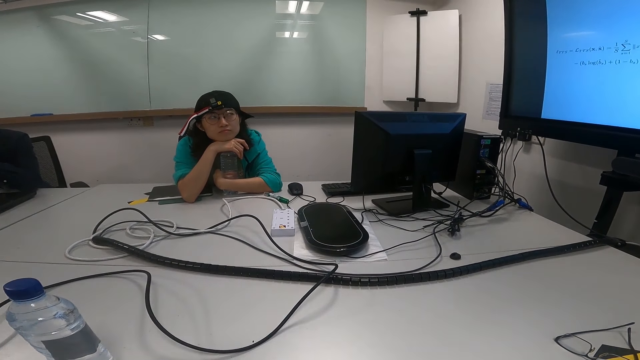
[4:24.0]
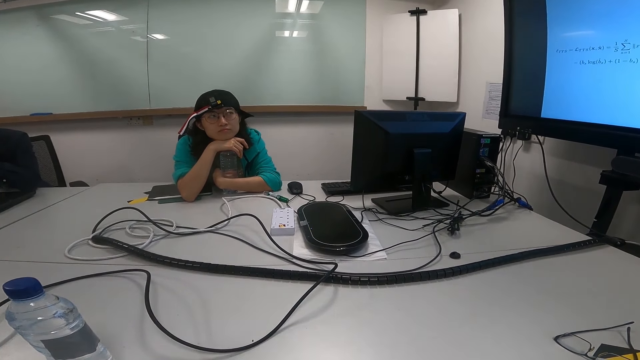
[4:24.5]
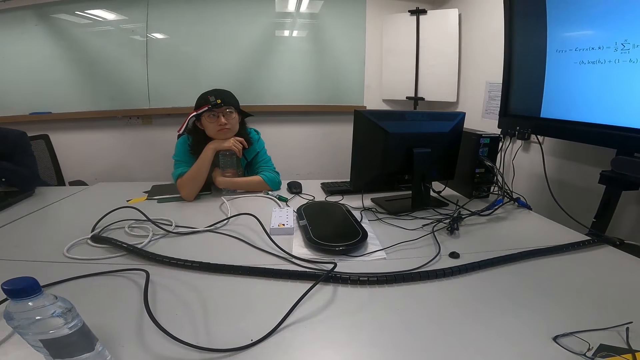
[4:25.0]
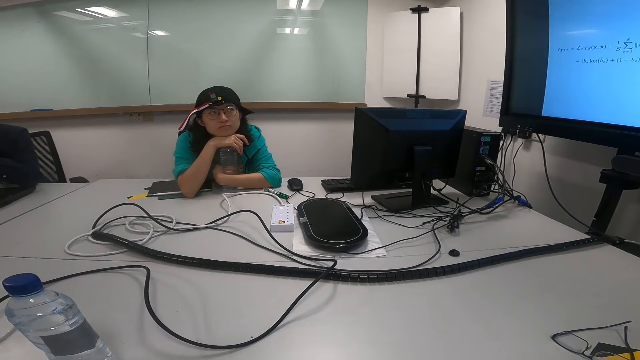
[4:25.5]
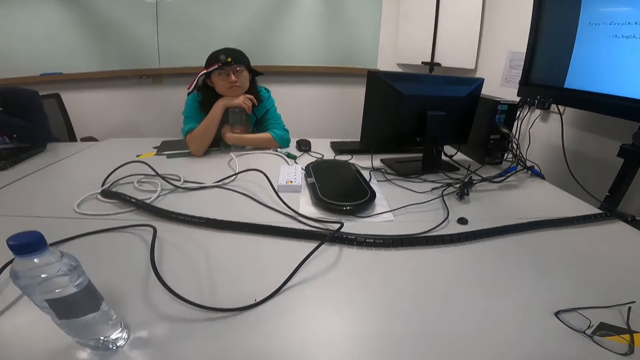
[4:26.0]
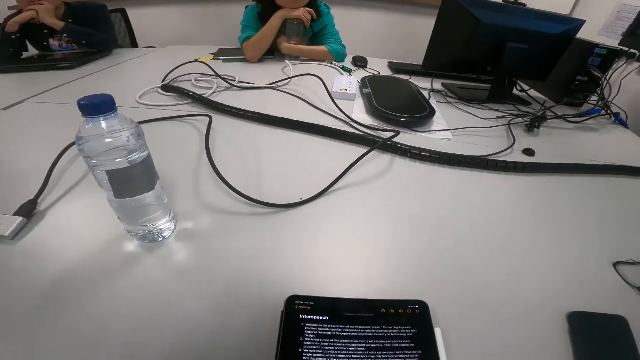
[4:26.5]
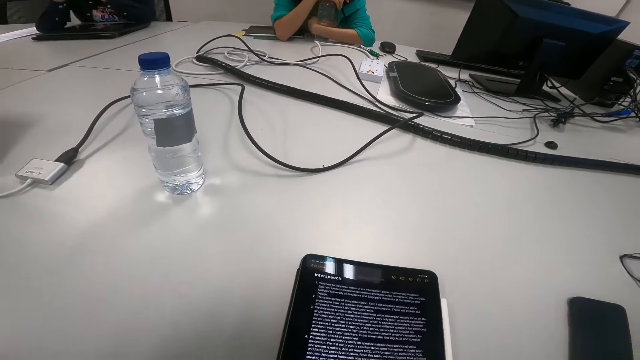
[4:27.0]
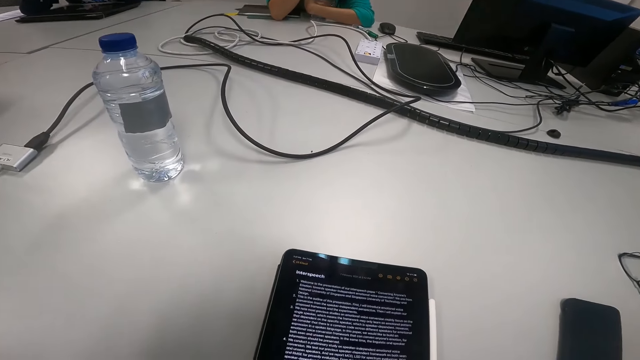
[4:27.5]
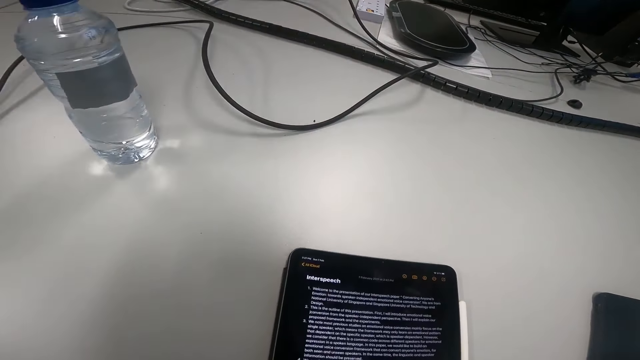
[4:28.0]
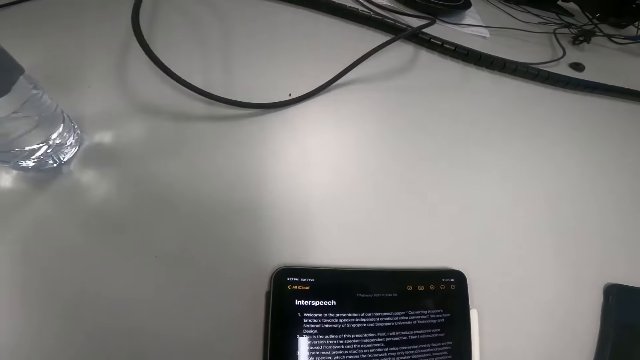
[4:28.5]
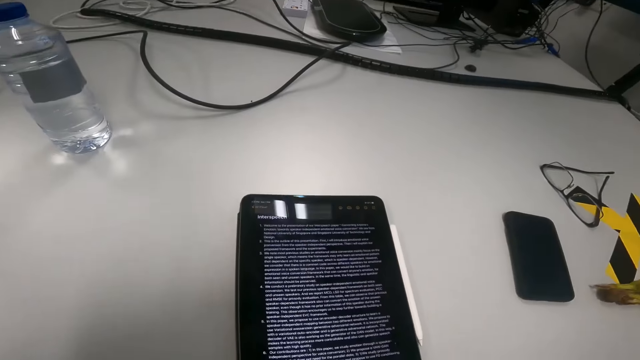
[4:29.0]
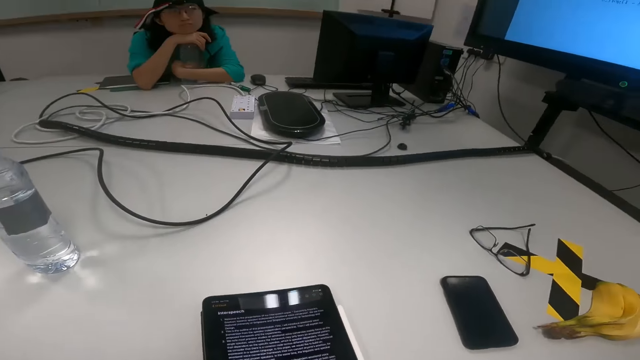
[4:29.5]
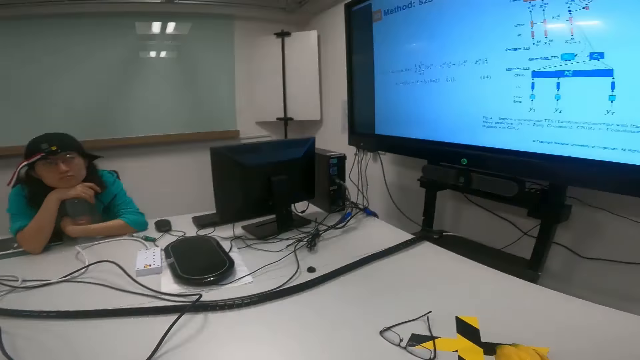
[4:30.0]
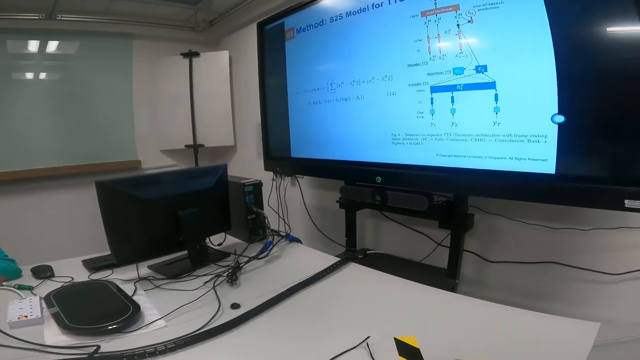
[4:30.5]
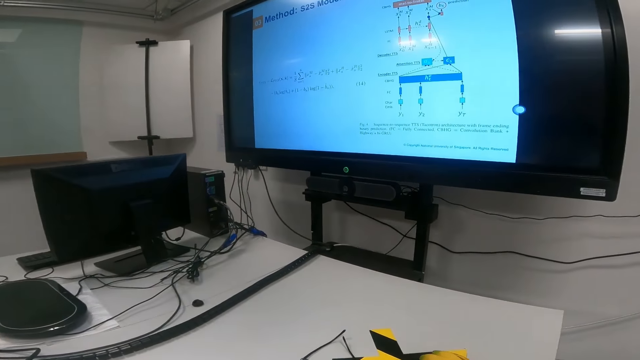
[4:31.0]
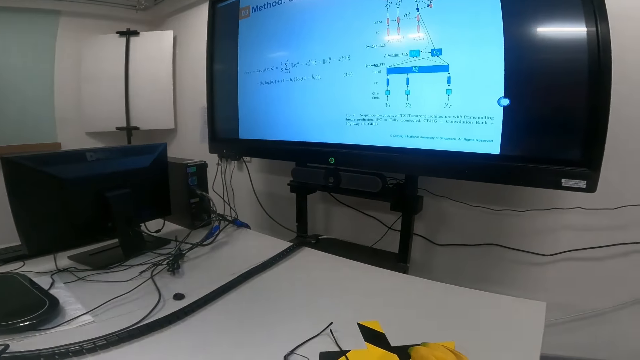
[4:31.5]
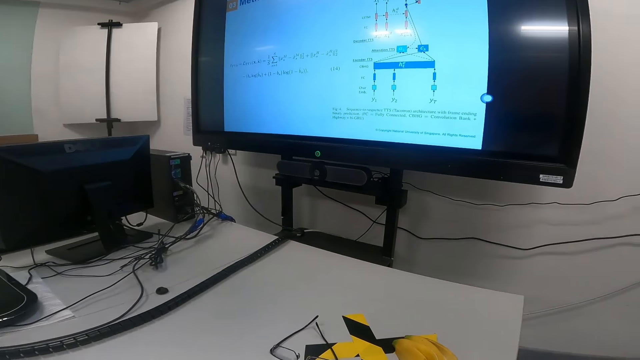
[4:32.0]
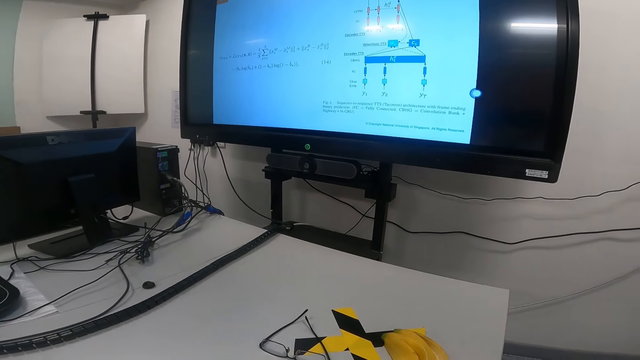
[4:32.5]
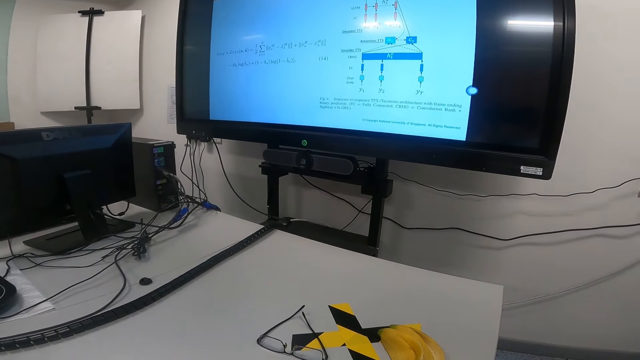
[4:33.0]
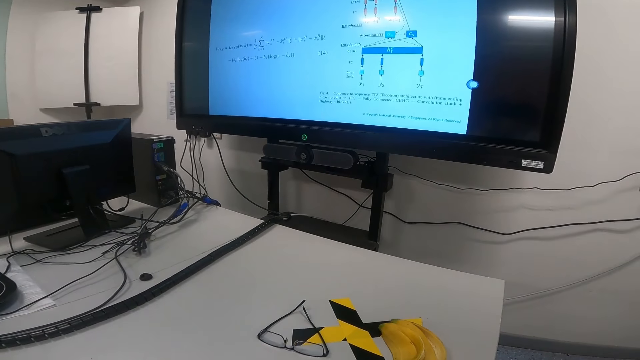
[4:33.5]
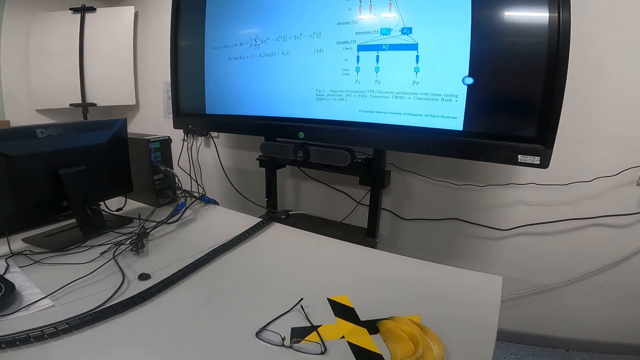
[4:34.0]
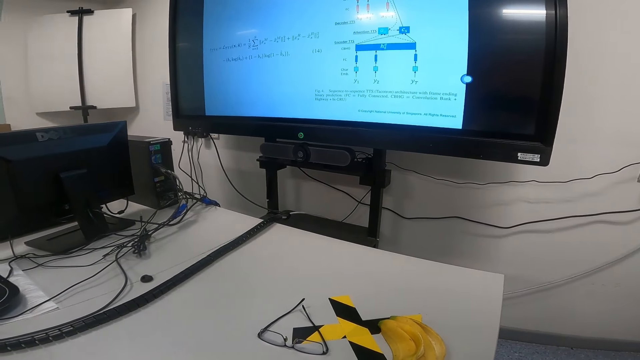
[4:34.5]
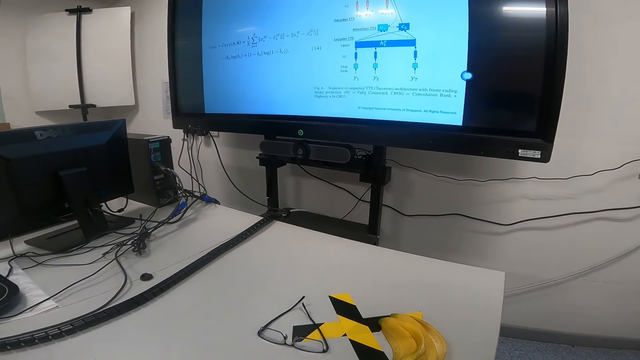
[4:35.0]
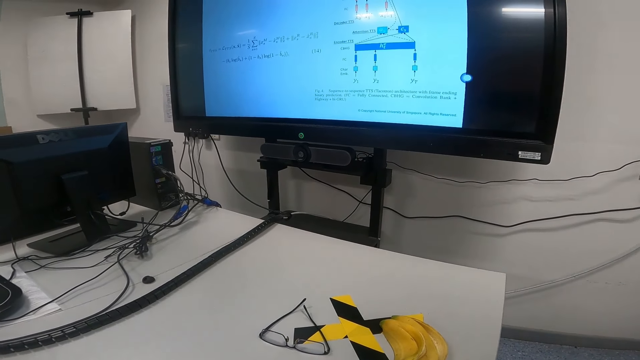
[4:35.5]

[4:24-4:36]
The camera wearer reads on the tablet. They look at the screen.

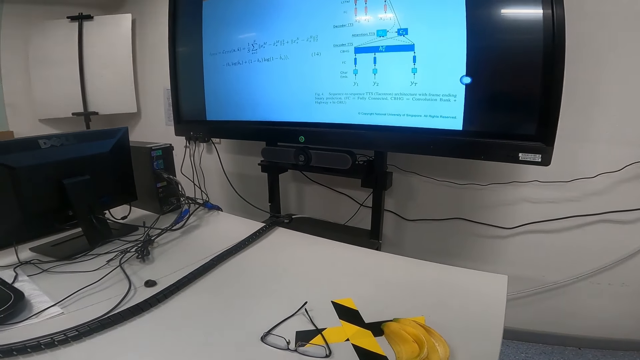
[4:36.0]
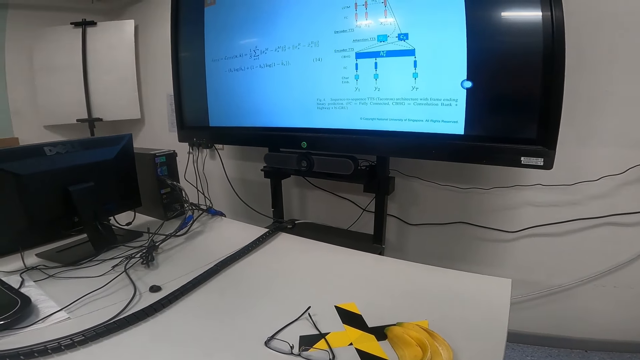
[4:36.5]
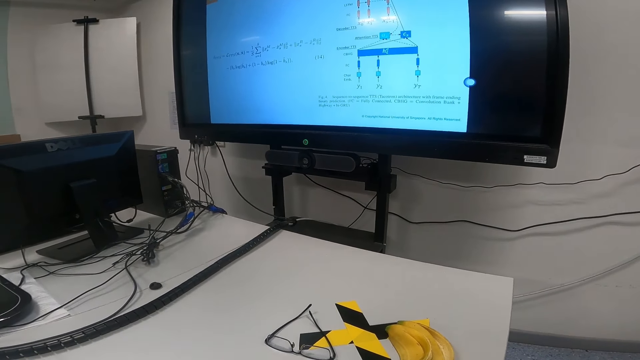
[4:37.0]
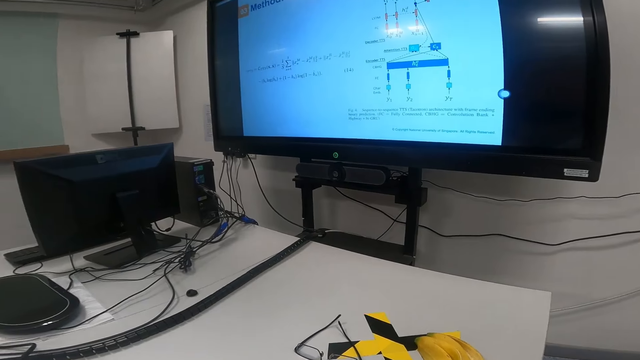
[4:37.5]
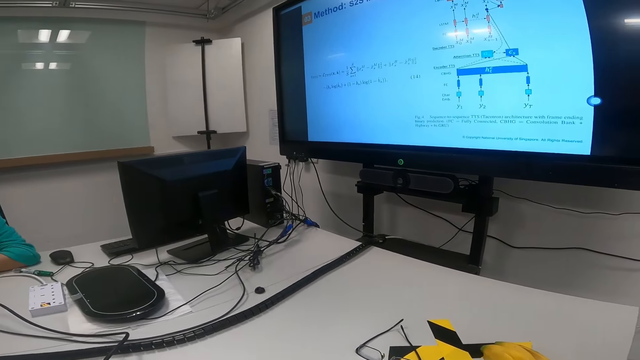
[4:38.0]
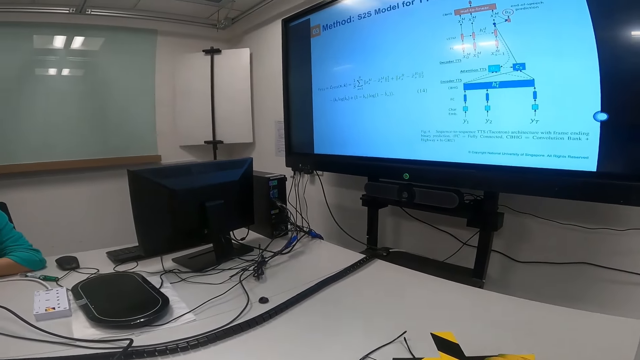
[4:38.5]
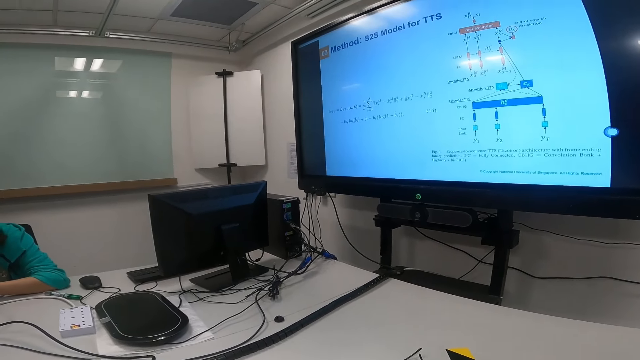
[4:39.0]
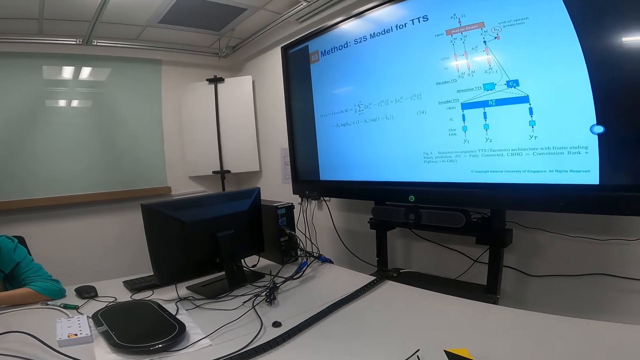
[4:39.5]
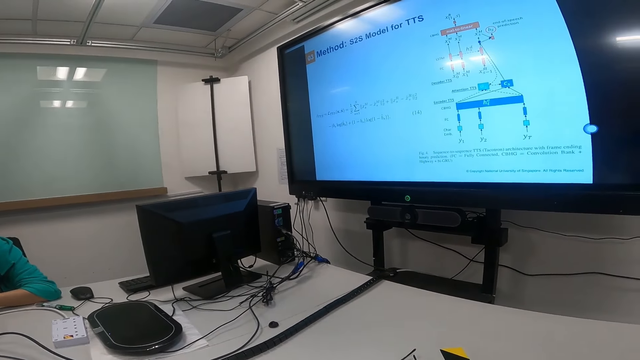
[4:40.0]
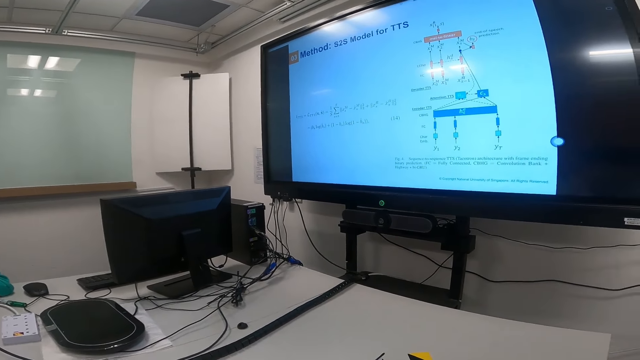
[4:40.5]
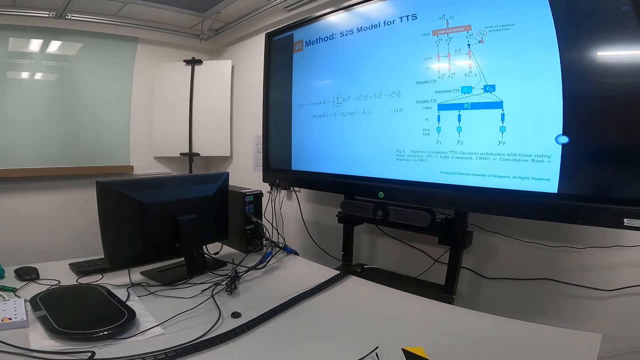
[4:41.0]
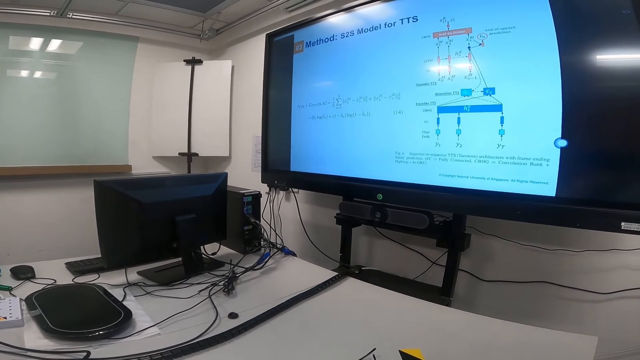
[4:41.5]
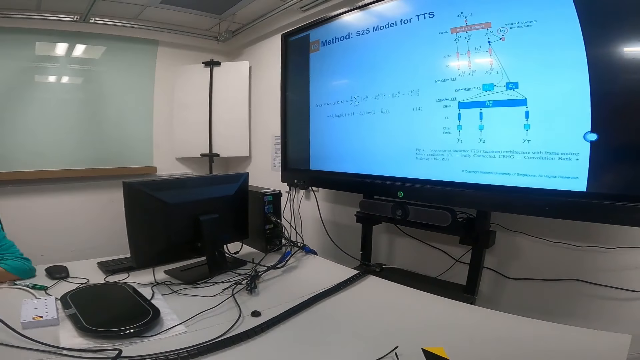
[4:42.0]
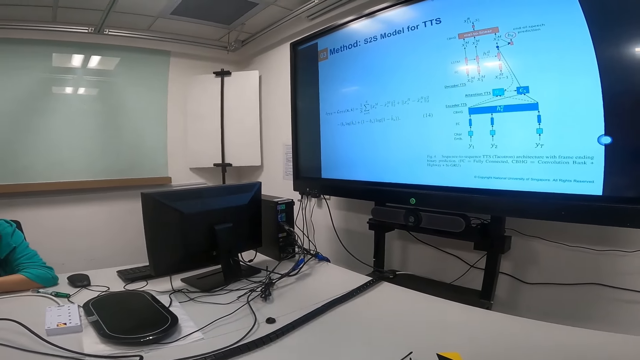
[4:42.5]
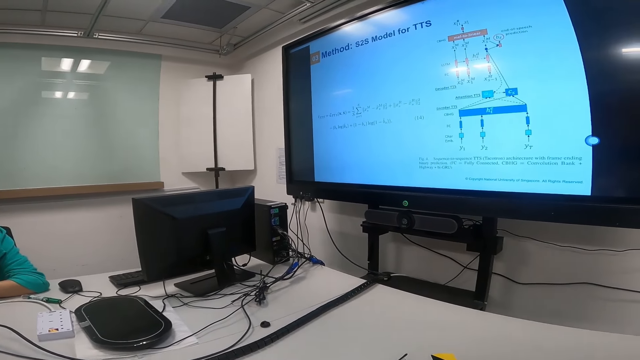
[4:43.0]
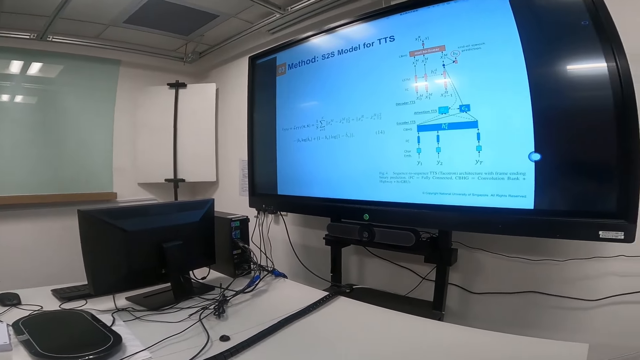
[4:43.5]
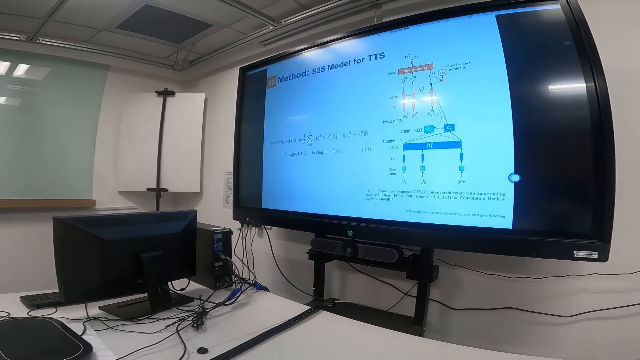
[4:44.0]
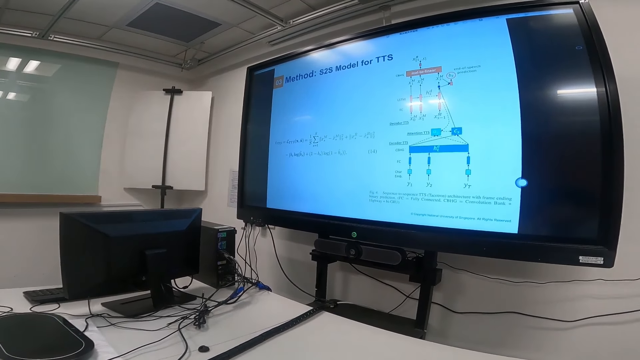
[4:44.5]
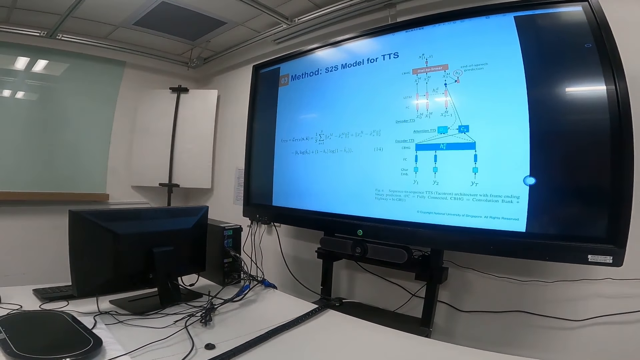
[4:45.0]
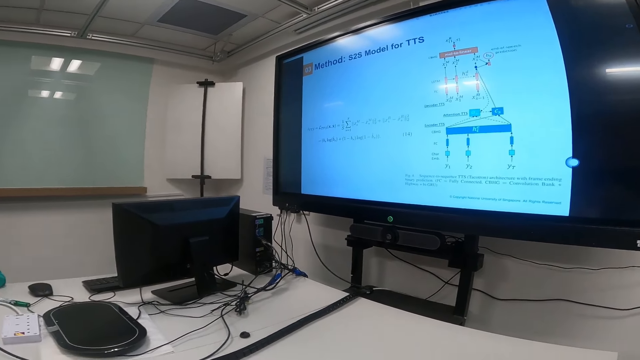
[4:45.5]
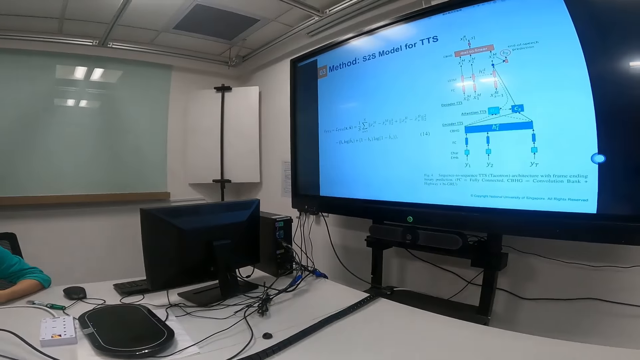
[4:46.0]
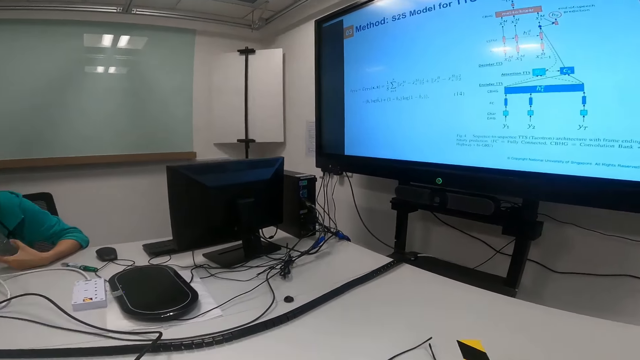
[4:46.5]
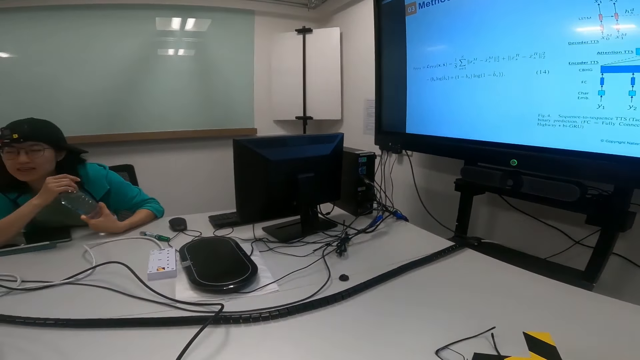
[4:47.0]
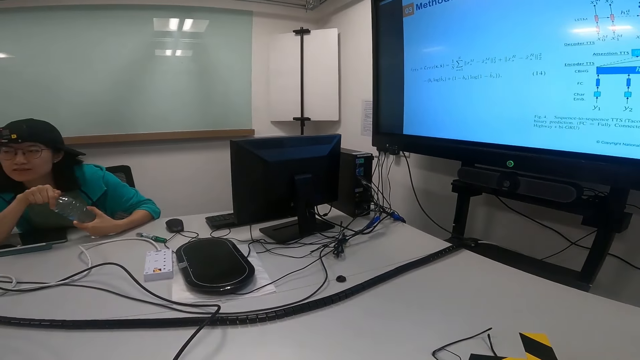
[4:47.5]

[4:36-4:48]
A woman talks to someone. The woman opens a bottle. The woman holds the bottle.
